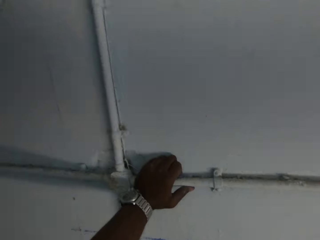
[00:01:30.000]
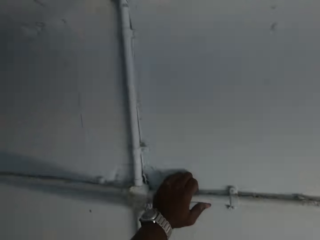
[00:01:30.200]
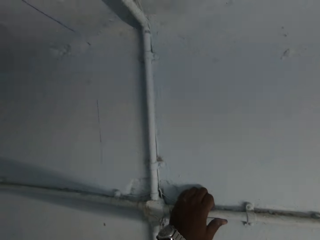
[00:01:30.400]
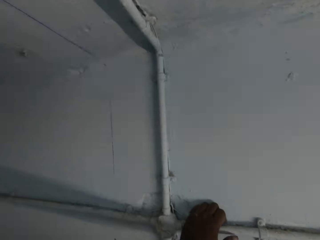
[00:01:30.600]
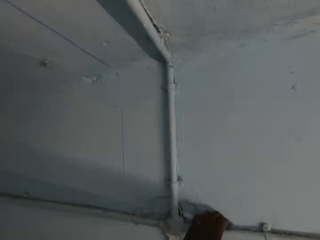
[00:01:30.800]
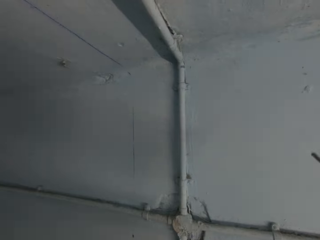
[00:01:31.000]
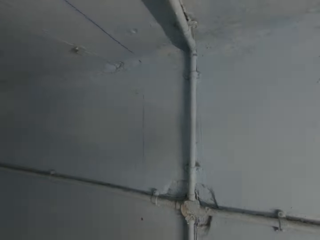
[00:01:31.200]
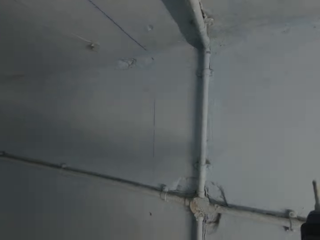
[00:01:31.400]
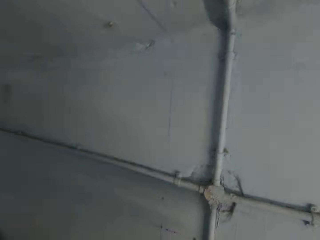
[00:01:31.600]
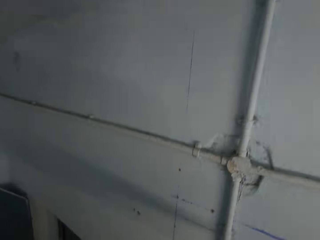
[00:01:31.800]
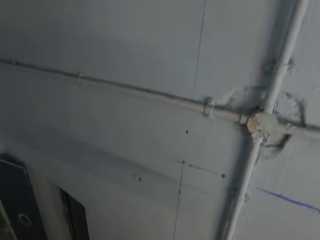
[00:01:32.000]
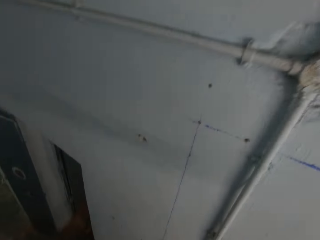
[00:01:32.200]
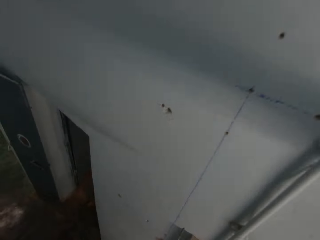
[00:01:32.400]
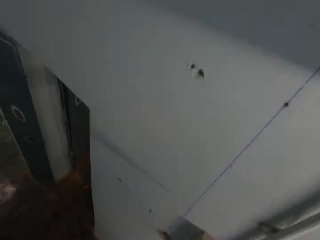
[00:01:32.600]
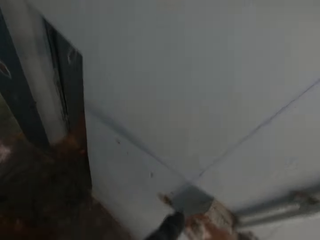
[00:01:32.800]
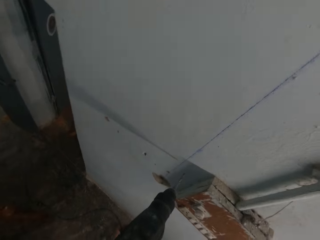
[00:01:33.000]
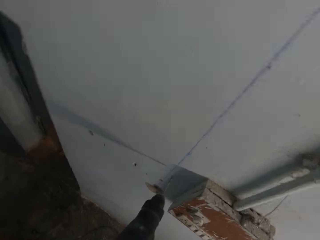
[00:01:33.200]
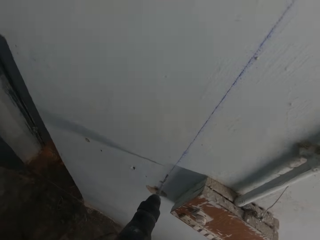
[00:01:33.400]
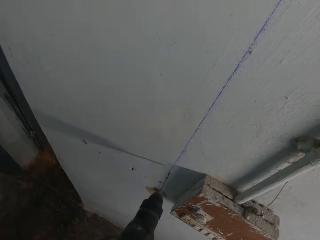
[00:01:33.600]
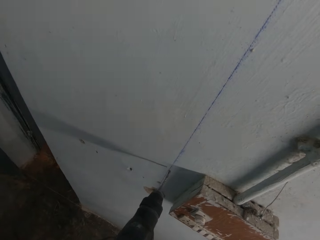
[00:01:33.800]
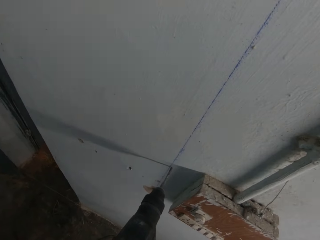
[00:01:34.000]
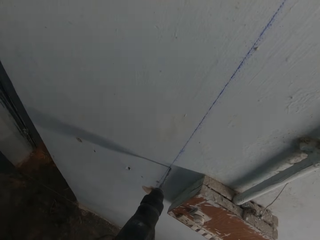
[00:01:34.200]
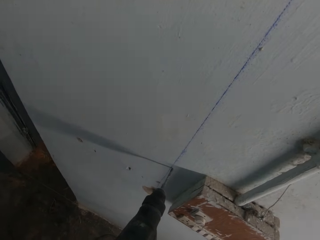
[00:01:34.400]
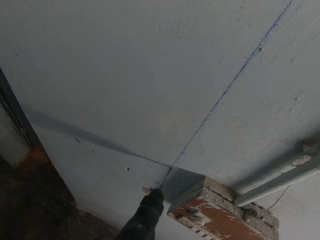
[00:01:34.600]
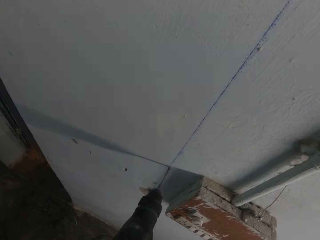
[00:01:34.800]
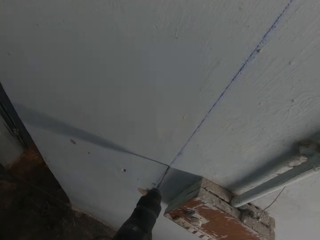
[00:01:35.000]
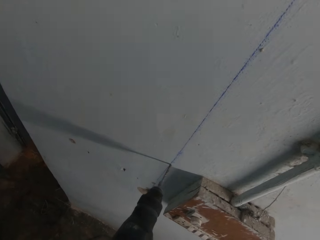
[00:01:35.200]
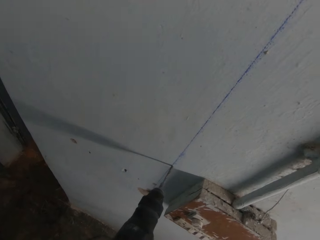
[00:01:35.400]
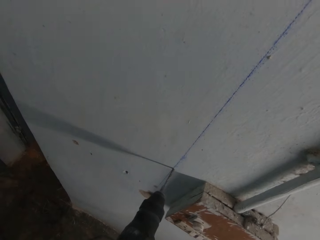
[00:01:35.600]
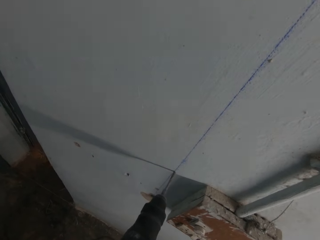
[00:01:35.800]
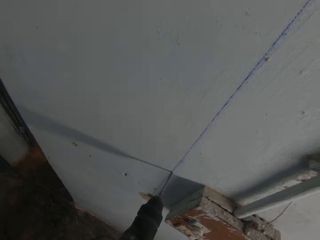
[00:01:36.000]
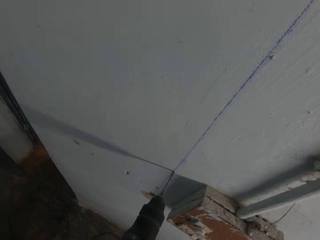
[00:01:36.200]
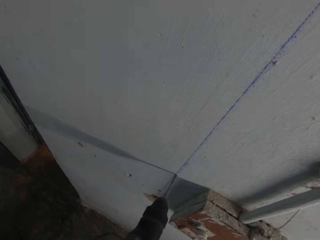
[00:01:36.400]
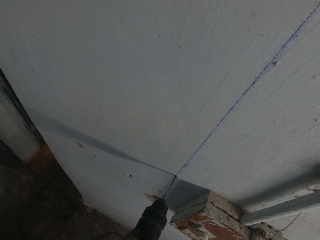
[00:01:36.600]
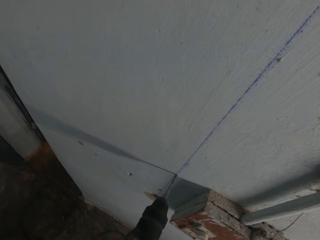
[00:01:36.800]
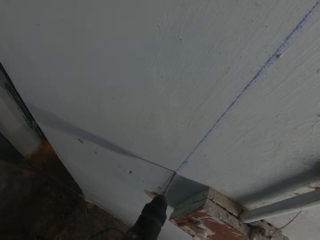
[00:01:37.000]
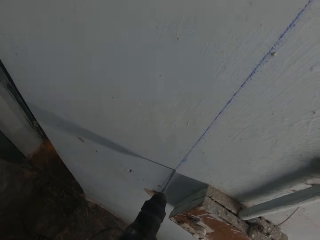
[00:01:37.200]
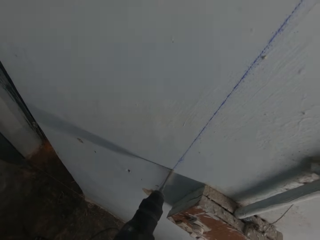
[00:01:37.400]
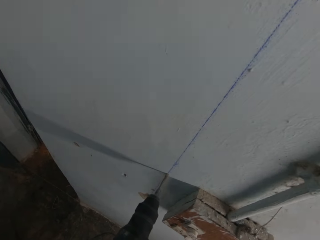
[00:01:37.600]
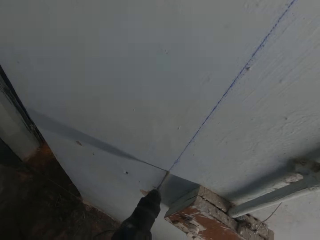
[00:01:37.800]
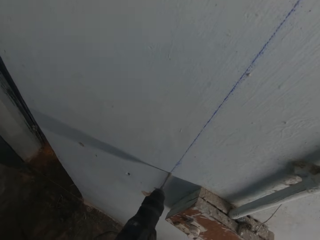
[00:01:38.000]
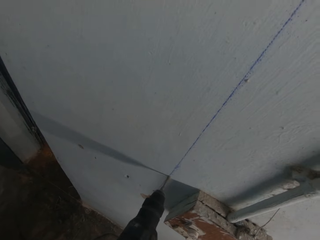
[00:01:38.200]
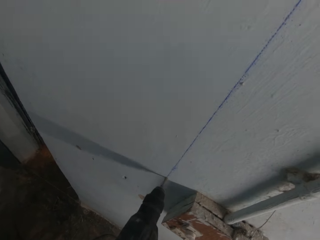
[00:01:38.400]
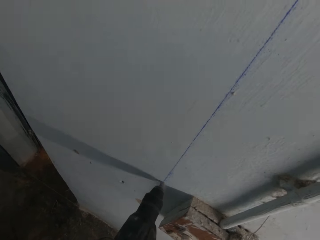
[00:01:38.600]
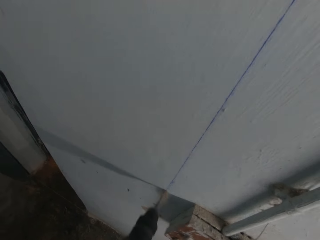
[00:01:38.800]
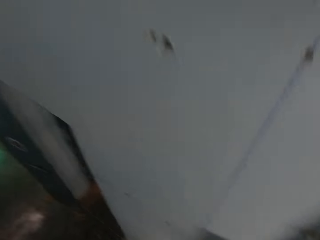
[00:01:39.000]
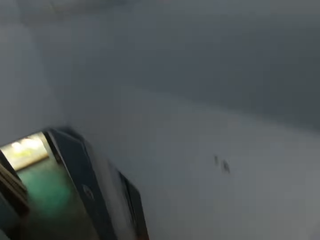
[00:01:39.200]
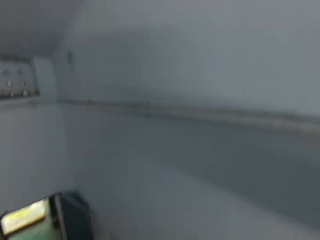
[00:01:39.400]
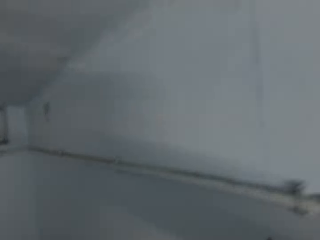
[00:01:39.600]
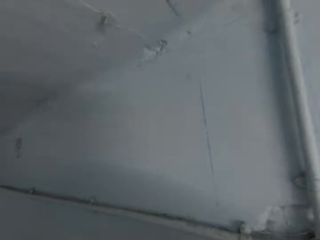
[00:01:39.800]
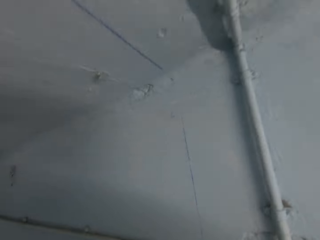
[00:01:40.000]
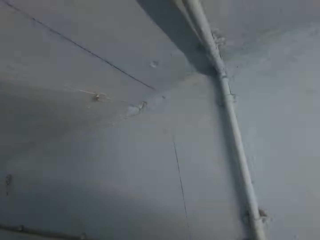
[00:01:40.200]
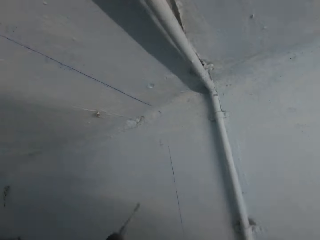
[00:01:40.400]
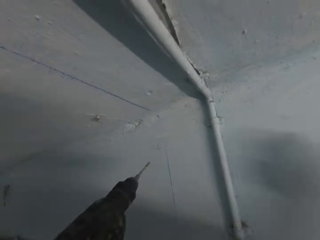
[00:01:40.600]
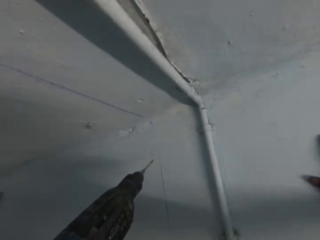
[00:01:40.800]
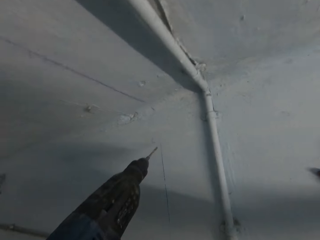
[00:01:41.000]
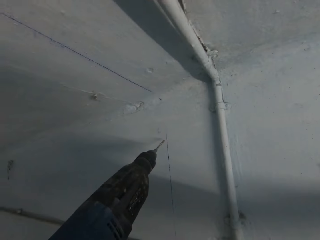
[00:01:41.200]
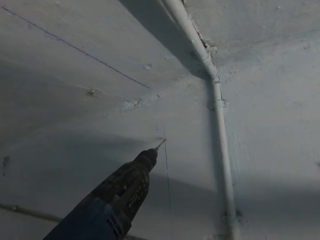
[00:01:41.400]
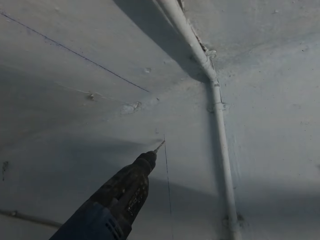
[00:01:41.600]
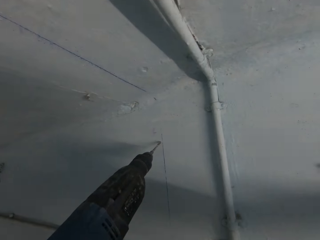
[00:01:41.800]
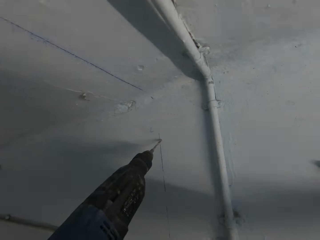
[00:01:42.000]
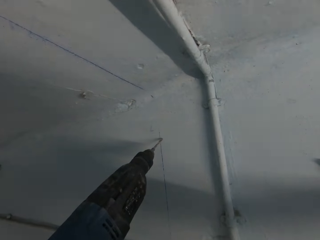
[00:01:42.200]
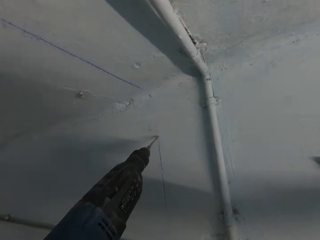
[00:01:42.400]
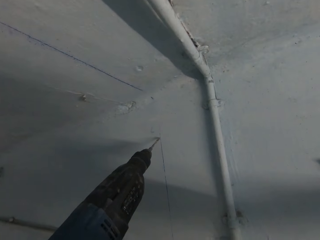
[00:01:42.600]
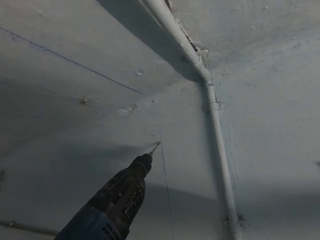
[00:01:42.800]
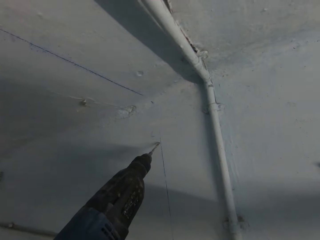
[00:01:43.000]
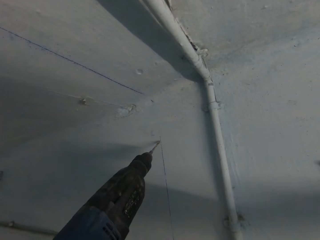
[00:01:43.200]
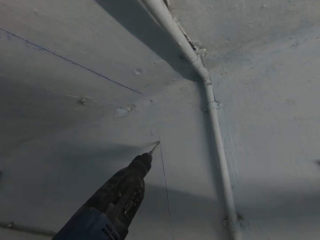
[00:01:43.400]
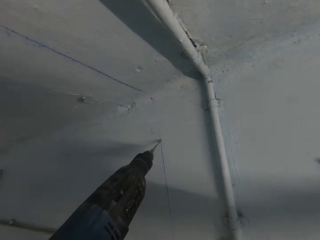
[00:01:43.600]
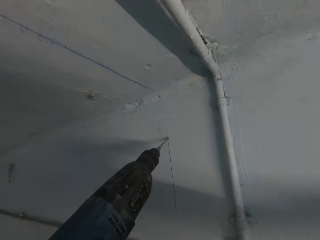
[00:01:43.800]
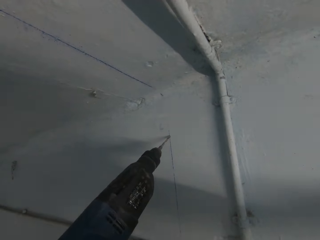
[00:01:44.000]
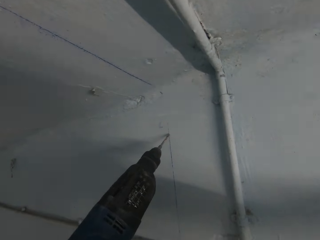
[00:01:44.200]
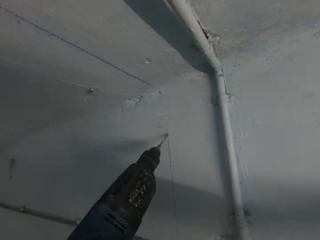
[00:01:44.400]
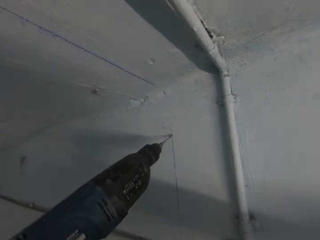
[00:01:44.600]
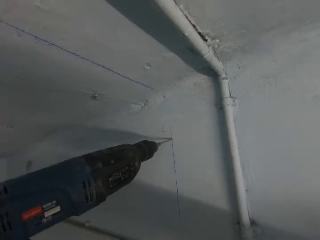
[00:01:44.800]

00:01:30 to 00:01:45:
The camera wearer drills a hole into the wall with the power drill in his left hand. He places his right hand on the wall. He drills a hole into the wall with the power drill in his left hand.

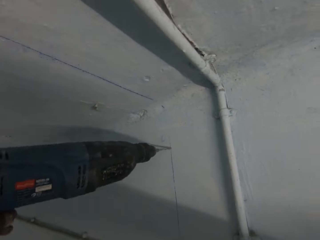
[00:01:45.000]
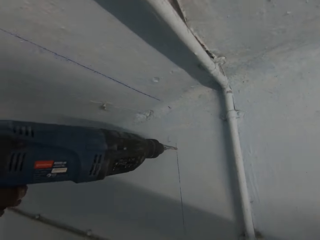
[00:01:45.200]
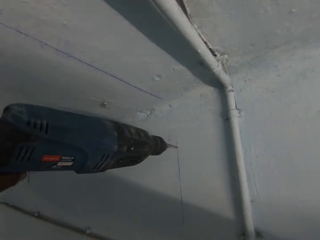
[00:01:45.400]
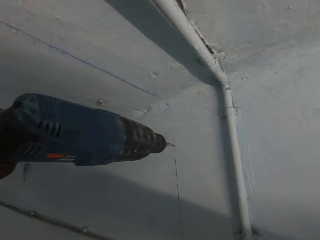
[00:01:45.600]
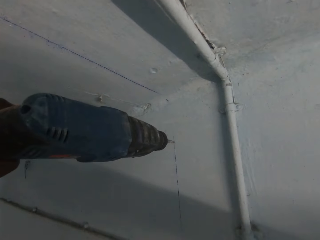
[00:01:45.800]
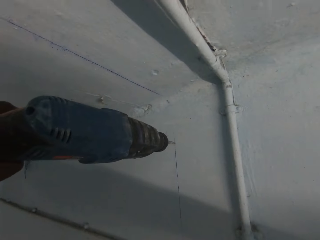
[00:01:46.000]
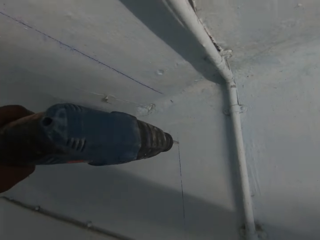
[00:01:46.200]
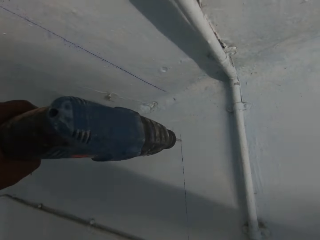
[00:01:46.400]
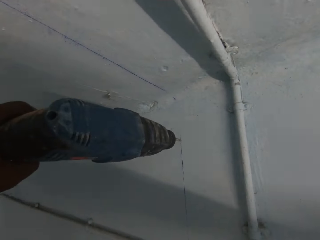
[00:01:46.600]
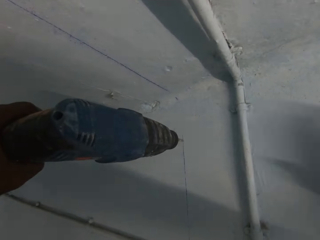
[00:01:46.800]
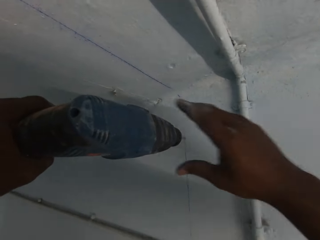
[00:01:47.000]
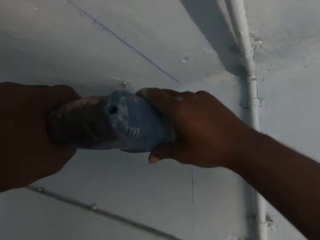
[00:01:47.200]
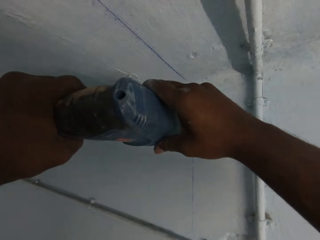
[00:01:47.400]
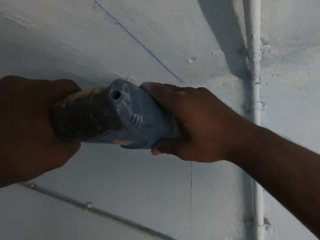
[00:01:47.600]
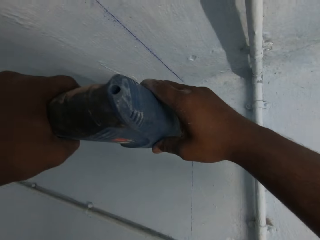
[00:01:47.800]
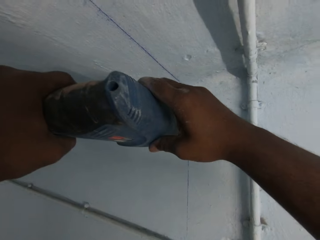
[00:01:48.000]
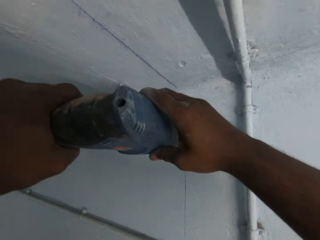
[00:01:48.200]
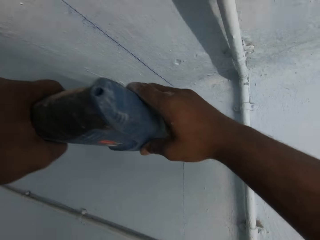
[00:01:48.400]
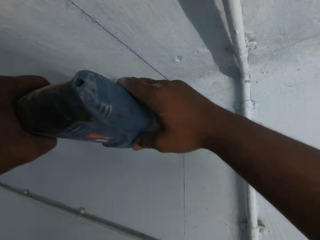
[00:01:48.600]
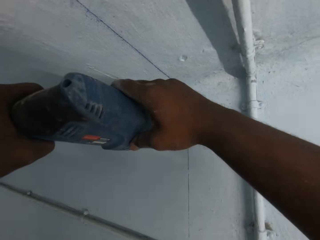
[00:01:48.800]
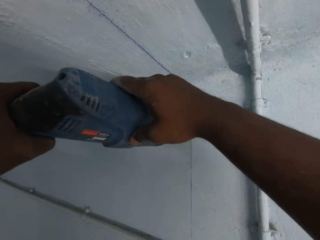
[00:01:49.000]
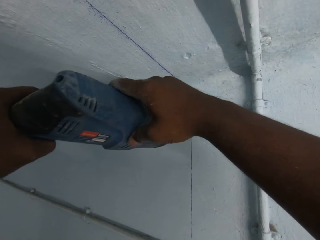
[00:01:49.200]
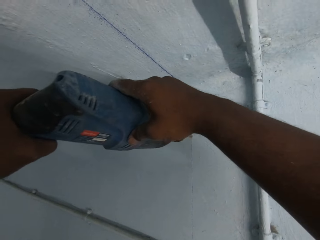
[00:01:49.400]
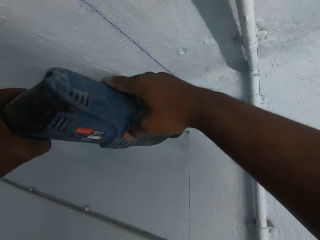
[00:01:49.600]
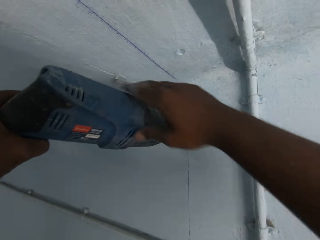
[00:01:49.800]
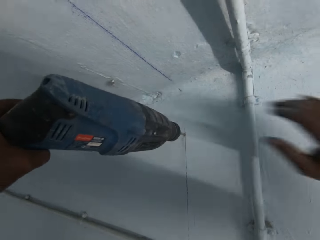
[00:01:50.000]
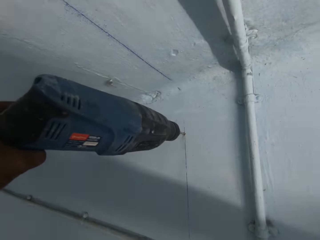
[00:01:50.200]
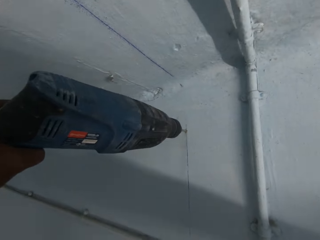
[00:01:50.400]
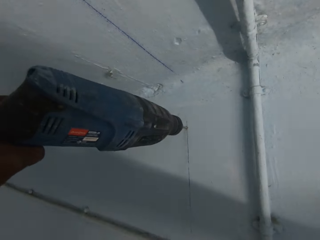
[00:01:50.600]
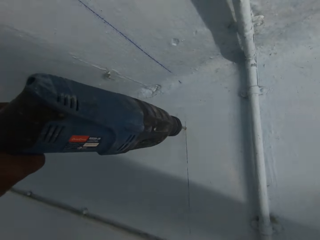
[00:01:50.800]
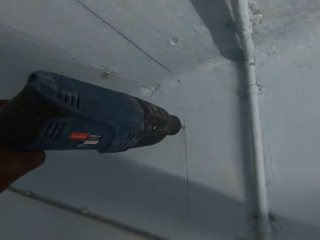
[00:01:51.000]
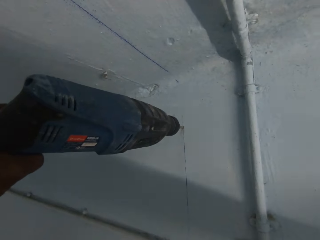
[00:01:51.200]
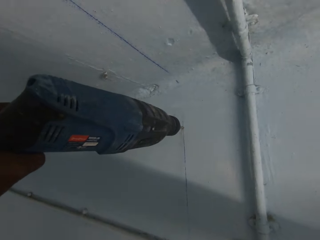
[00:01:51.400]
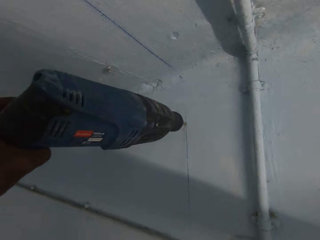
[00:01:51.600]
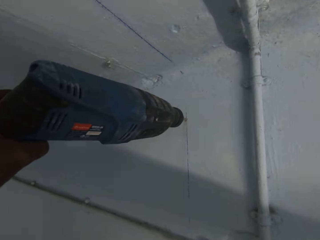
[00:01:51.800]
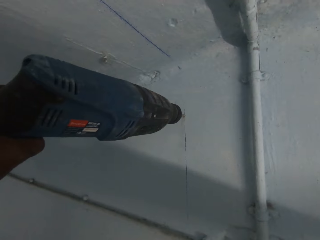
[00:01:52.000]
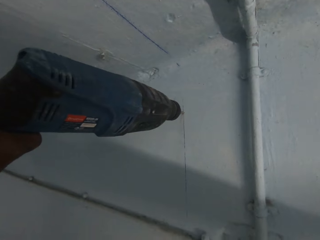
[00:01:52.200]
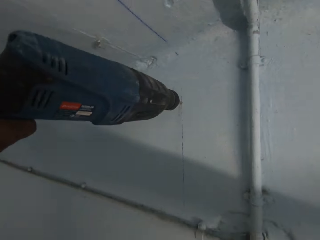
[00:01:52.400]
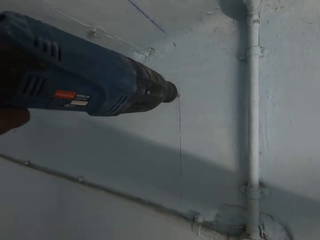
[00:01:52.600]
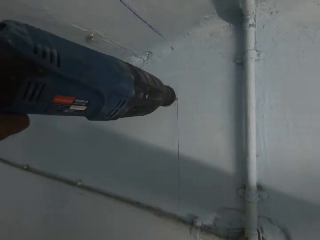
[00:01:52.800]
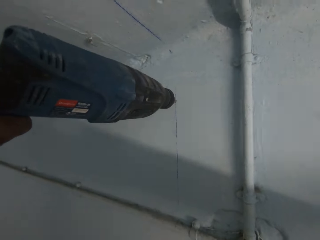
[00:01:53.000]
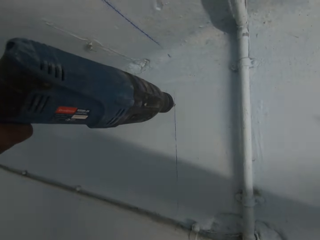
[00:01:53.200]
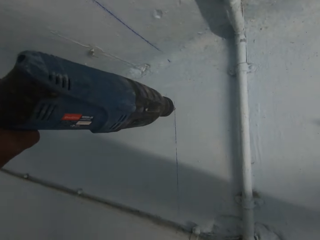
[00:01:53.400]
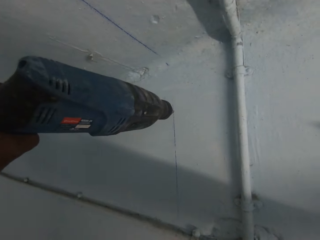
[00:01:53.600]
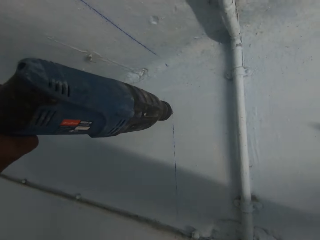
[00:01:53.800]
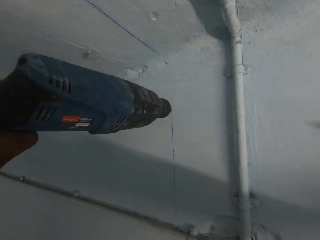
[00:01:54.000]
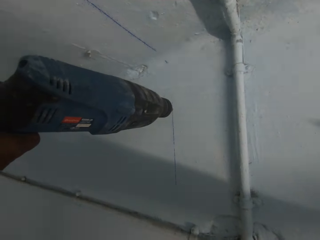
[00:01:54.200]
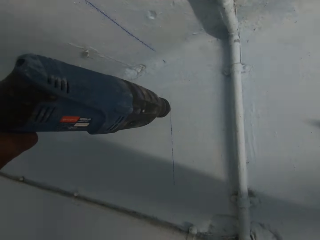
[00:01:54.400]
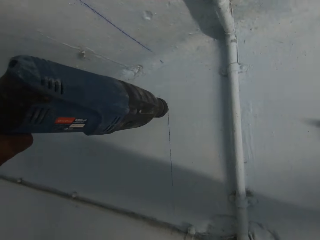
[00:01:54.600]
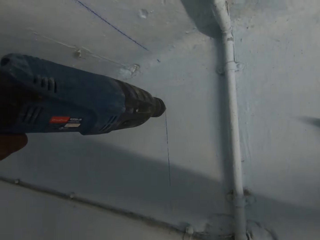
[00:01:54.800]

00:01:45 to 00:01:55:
The camera wearer holds the power drill with both hands. He places his right hand on the wall.
